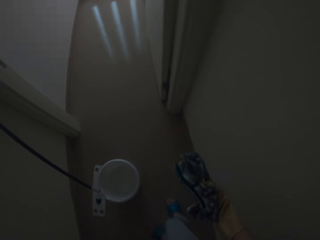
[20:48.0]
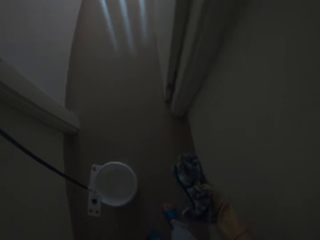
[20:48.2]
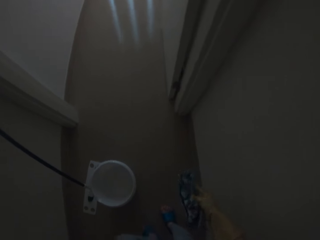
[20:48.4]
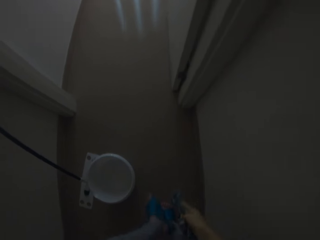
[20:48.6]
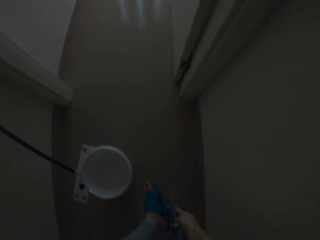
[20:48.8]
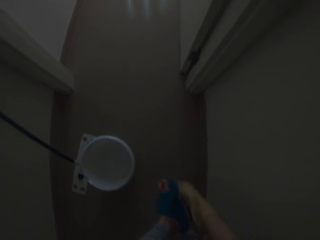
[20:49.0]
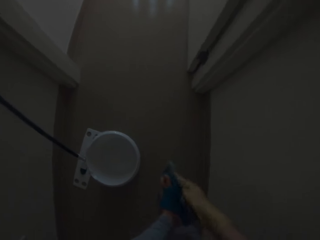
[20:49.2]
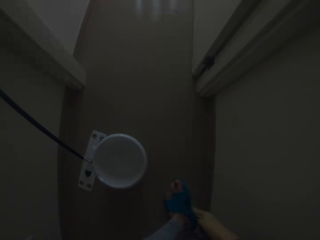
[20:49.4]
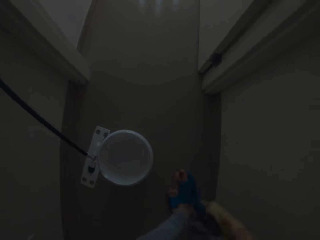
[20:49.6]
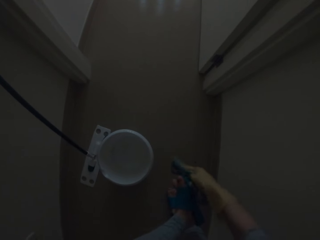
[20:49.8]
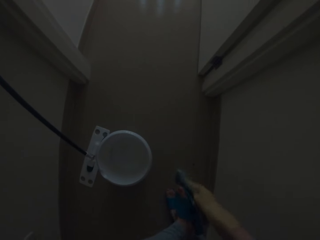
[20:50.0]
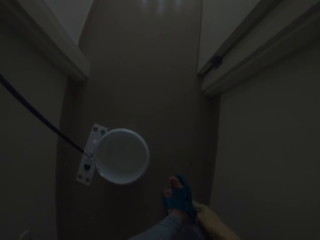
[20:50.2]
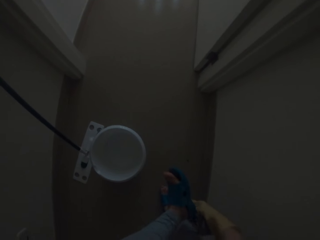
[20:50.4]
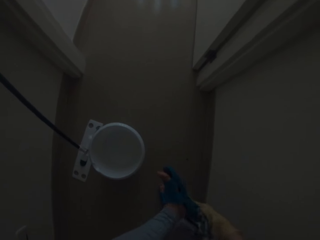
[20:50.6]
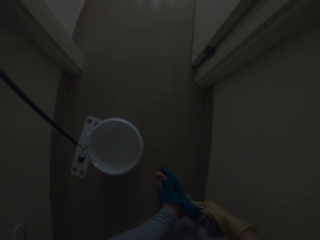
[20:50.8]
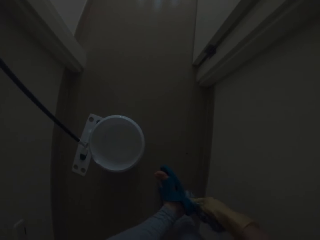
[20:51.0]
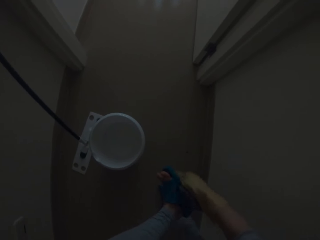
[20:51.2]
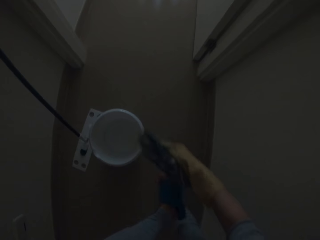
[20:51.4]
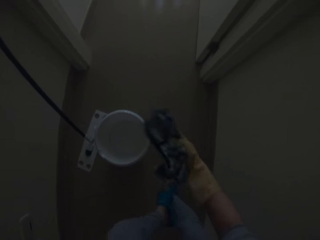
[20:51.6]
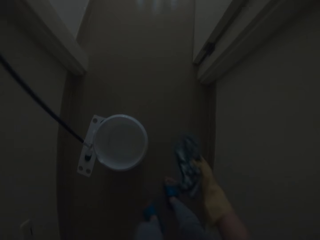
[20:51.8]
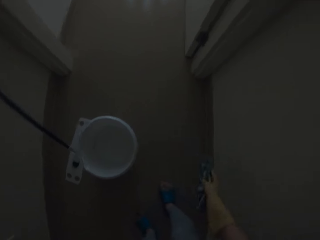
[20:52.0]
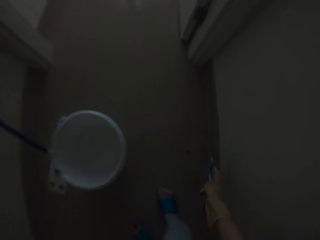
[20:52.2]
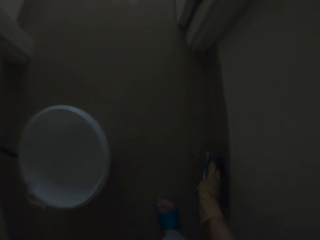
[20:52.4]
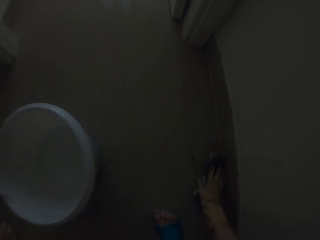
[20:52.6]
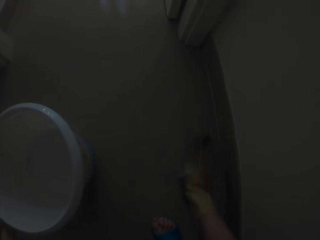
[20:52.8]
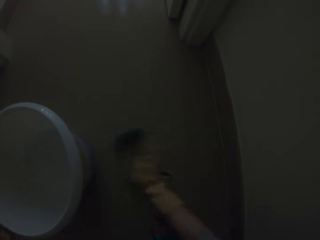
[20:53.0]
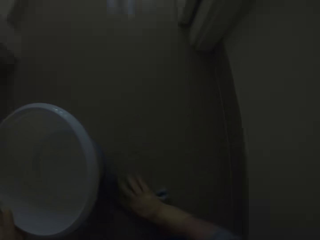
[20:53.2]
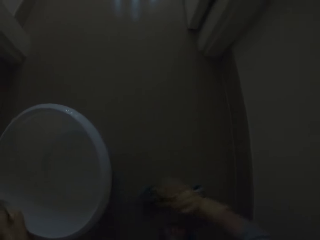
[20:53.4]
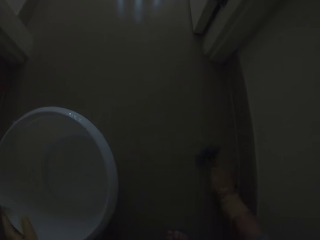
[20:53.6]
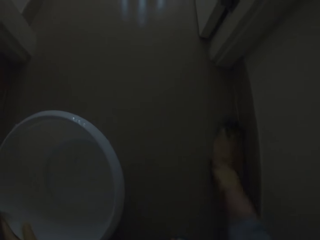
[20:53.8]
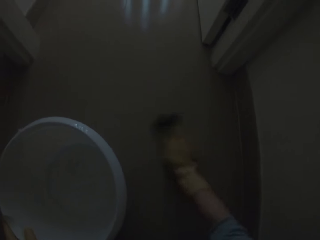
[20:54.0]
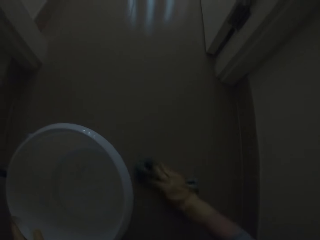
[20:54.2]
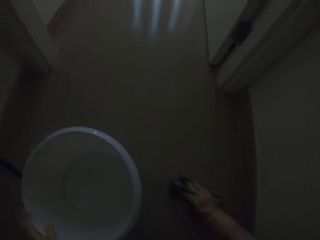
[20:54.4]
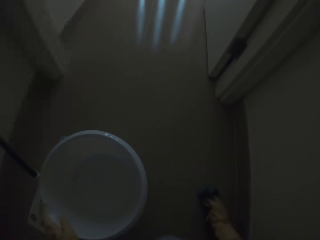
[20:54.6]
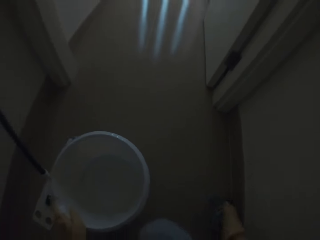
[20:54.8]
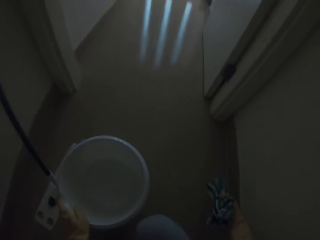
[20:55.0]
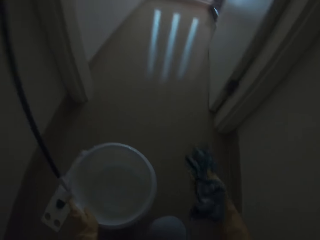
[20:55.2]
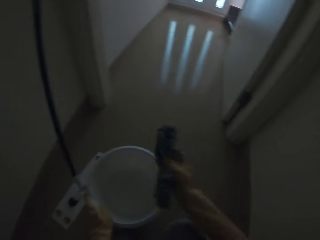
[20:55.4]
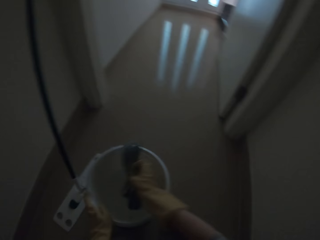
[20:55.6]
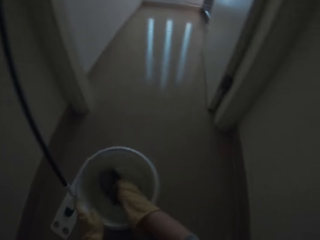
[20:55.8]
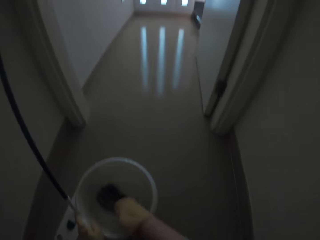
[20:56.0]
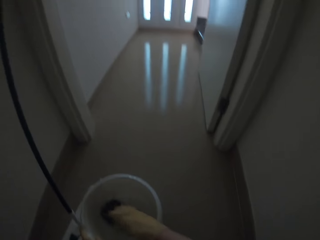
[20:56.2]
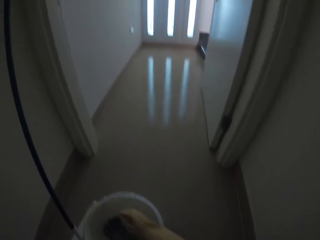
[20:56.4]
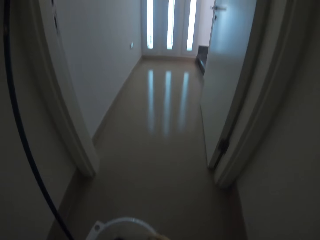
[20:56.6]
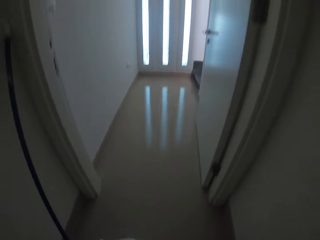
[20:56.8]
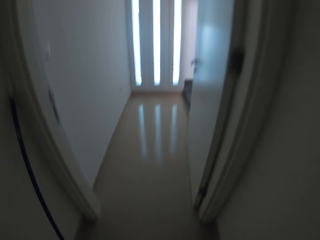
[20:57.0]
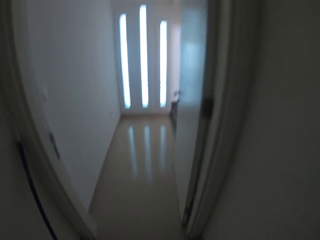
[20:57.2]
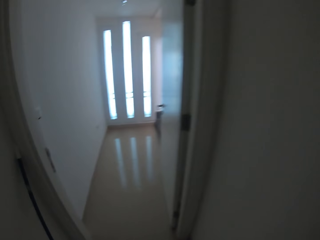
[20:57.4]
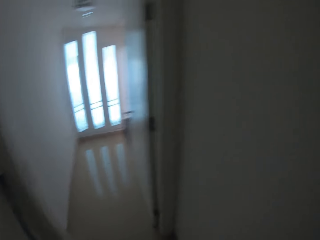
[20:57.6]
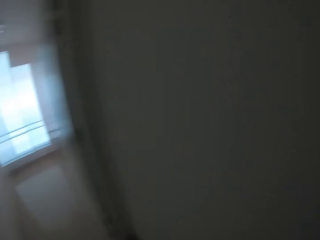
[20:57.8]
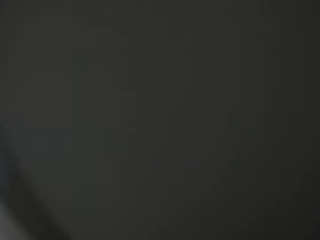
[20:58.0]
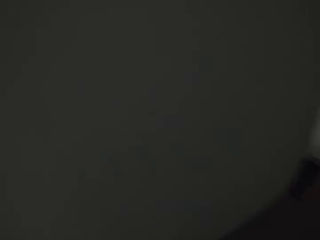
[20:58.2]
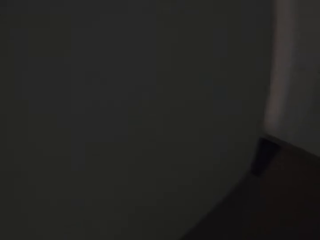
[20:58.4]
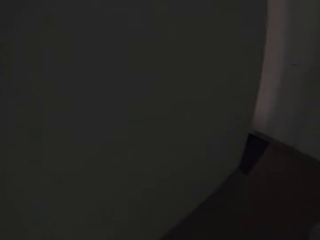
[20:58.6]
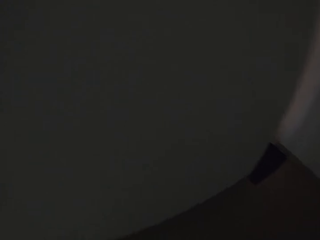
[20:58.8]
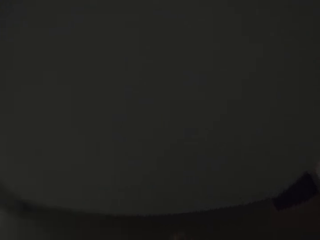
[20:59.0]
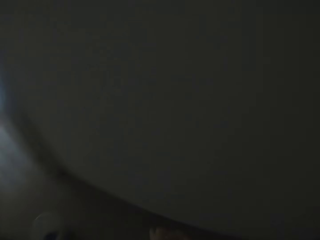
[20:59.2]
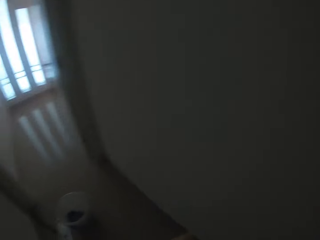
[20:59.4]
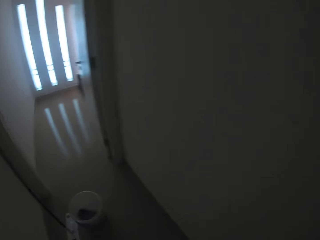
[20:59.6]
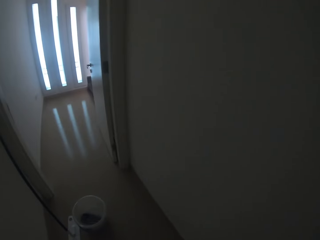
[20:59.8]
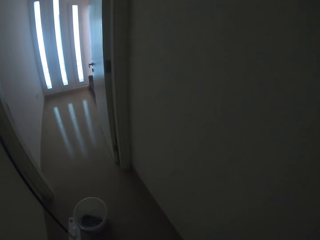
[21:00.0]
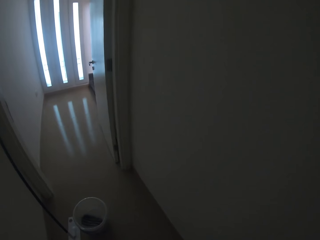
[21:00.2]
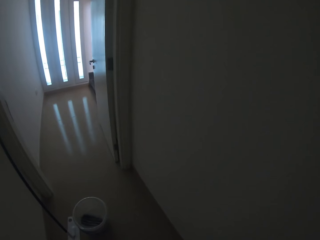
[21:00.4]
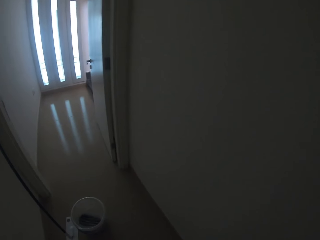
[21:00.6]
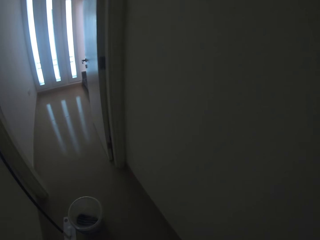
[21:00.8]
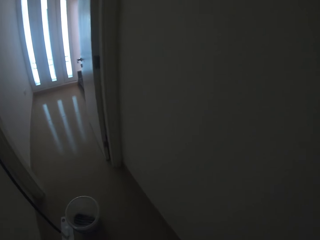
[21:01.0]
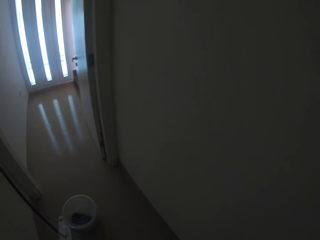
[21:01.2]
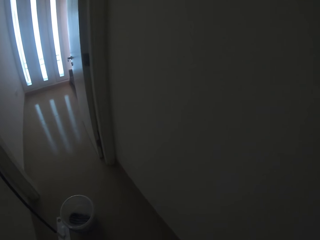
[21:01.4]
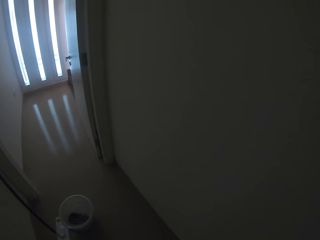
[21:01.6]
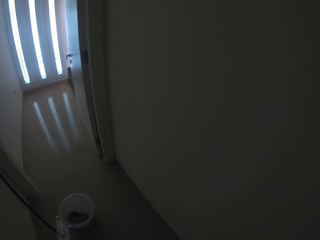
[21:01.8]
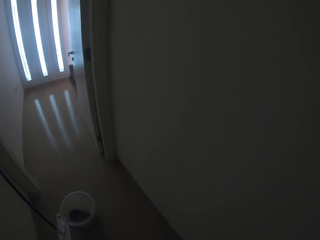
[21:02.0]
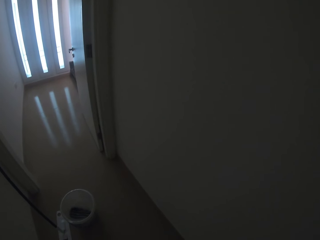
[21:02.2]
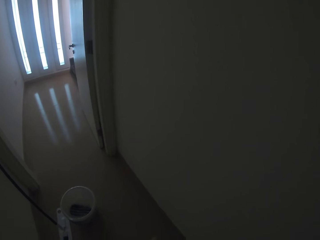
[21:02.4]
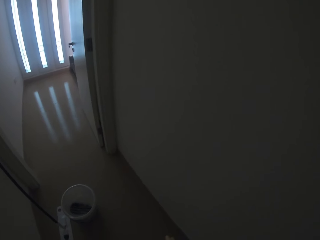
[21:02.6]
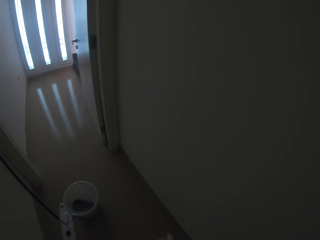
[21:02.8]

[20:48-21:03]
The camera wearer cleans the floor with the dust mop pad. They put the dust mop pad in the bucket. They stand up. They look around the house. They stare at the bucket on the floor.

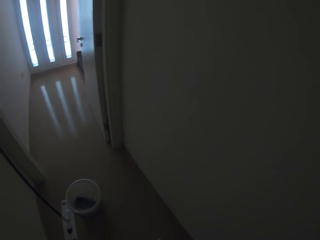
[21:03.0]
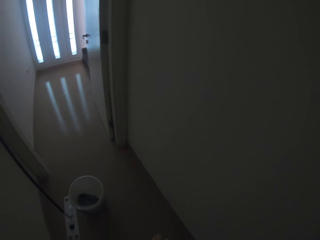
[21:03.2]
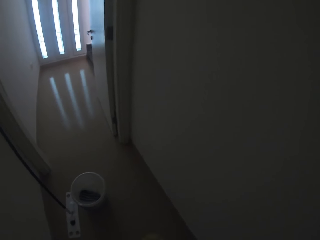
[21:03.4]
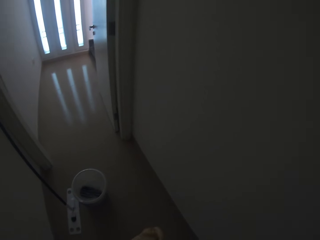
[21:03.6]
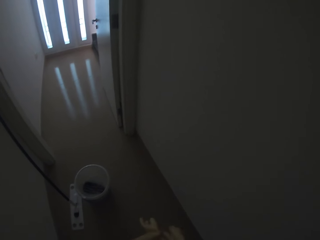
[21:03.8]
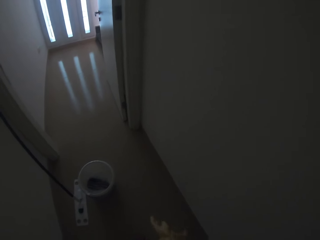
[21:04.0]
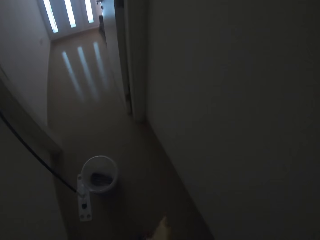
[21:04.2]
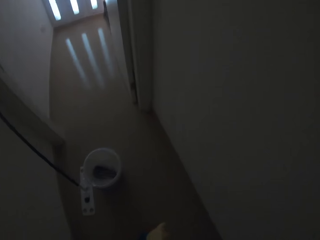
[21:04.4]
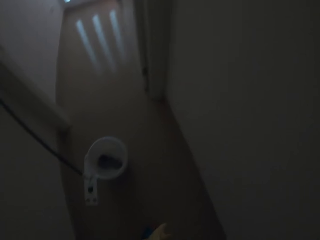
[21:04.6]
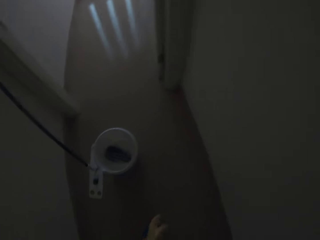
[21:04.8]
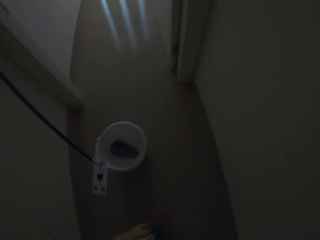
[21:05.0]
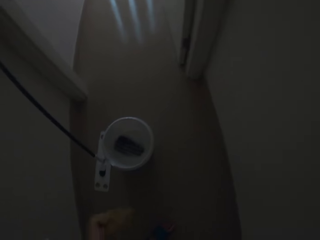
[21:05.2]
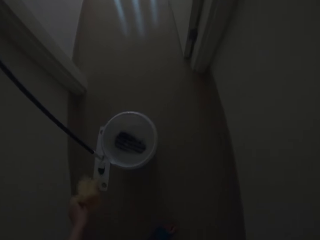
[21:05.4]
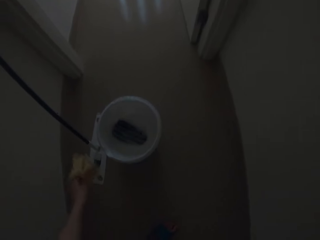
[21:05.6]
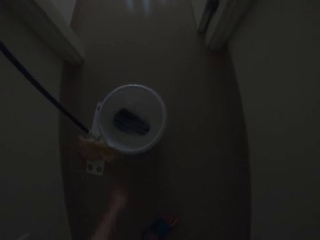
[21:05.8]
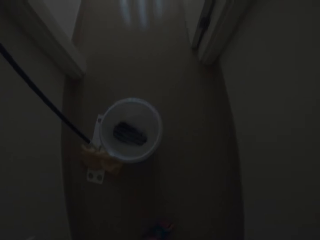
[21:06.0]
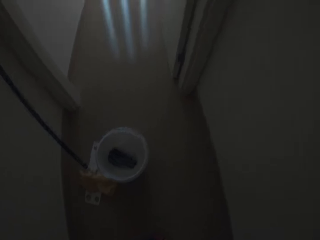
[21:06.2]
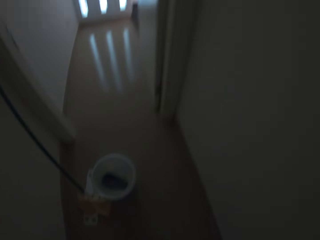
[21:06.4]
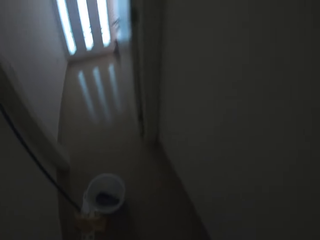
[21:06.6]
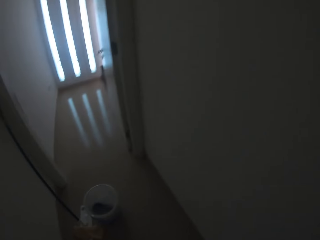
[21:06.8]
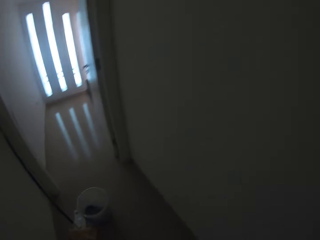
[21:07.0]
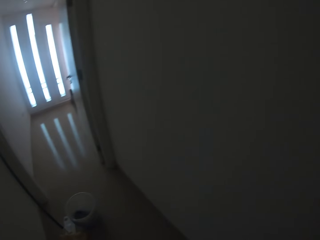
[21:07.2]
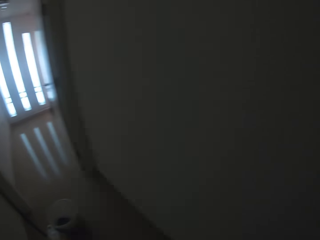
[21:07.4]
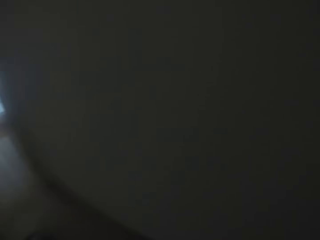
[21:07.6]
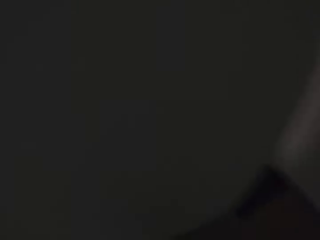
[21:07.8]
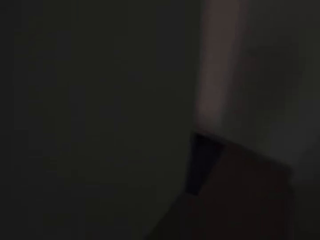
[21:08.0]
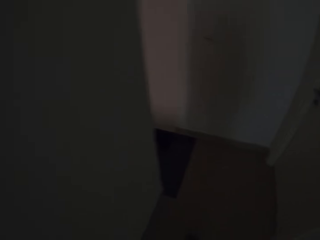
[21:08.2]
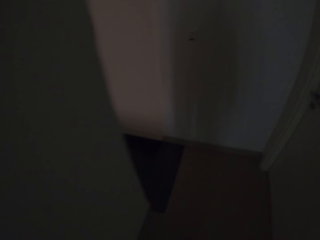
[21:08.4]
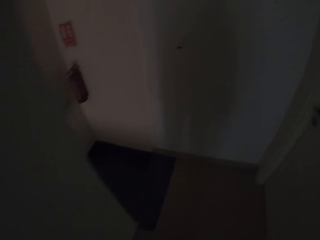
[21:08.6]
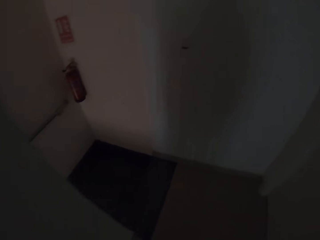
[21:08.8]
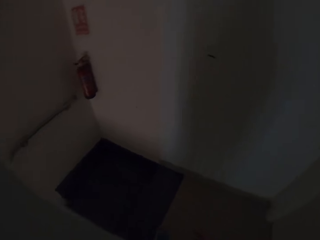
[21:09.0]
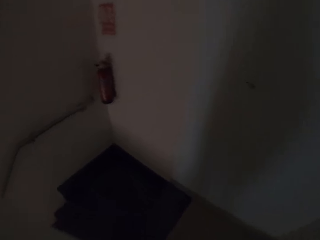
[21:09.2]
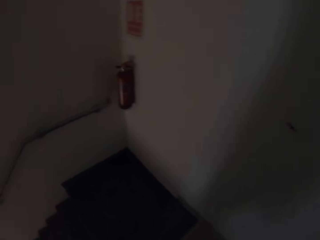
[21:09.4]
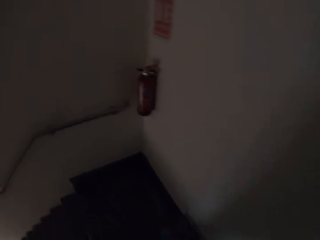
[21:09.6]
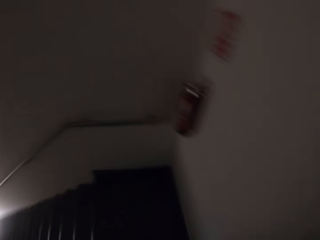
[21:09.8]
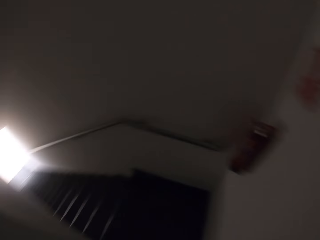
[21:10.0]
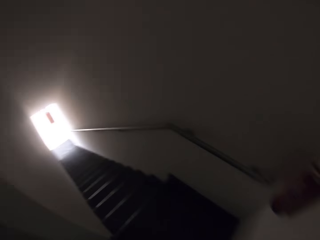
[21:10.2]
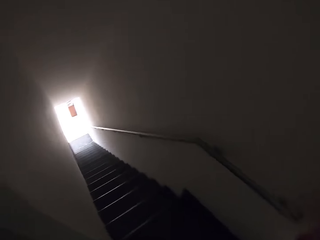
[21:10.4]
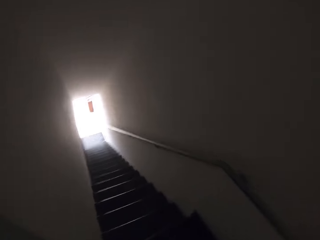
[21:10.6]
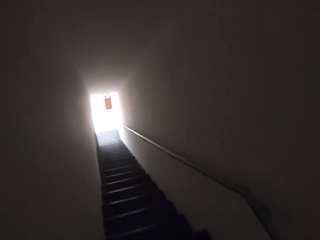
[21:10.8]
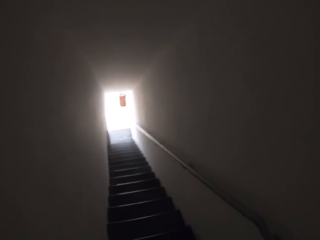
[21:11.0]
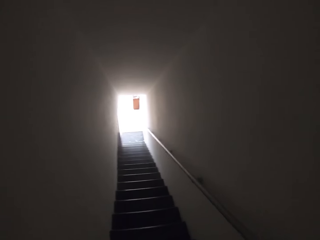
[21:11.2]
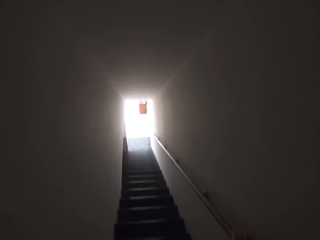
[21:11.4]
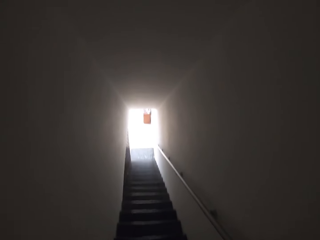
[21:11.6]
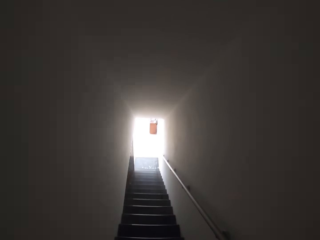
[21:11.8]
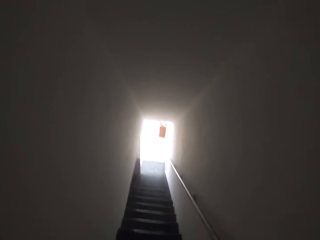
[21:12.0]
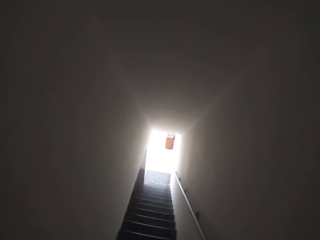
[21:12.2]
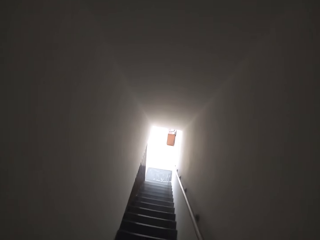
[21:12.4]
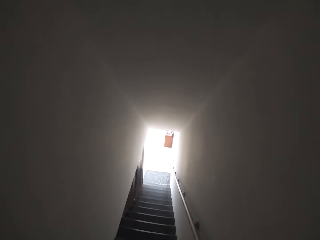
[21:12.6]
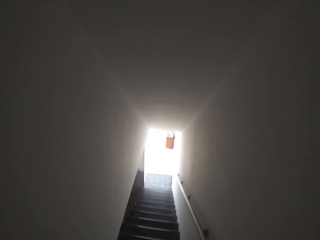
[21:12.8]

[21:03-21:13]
The camera wearer removes the gloves. They drop the hand gloves on the floor. They look around the house. They walk around the house. They climb down the stairs.
